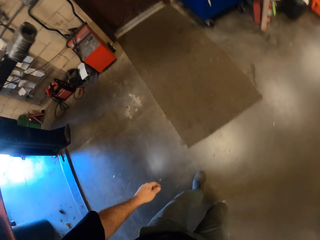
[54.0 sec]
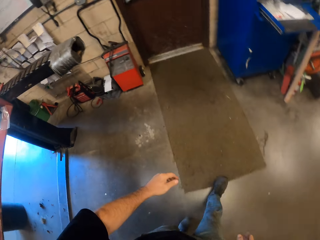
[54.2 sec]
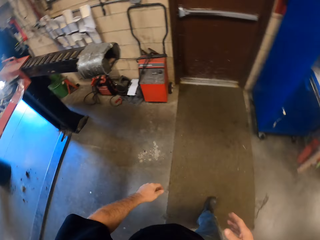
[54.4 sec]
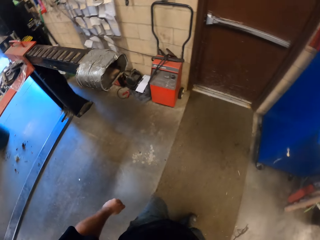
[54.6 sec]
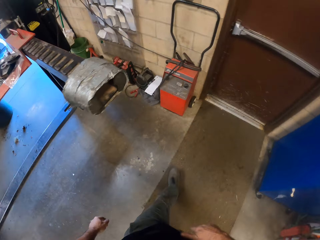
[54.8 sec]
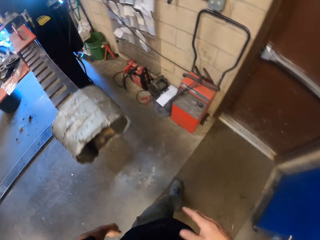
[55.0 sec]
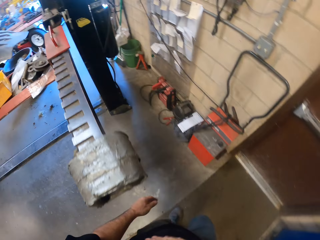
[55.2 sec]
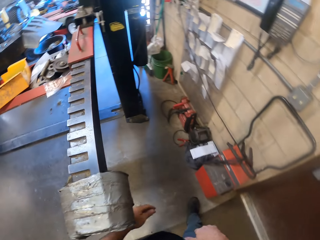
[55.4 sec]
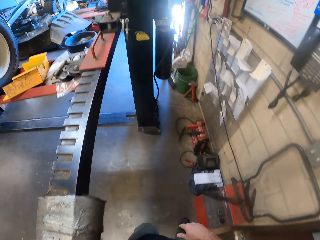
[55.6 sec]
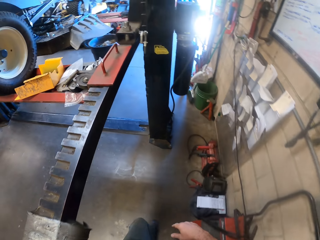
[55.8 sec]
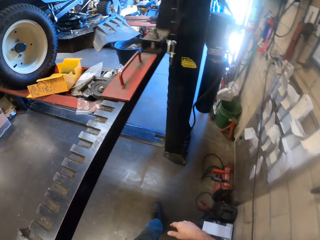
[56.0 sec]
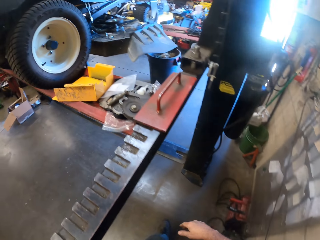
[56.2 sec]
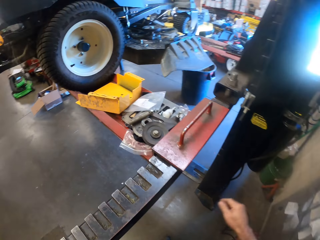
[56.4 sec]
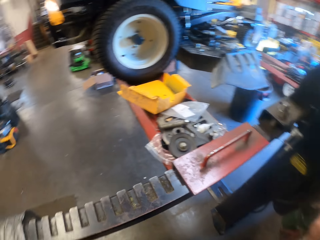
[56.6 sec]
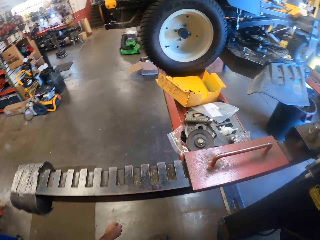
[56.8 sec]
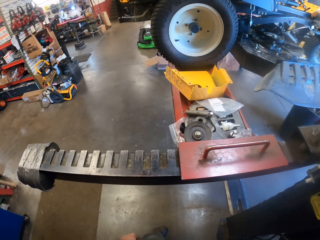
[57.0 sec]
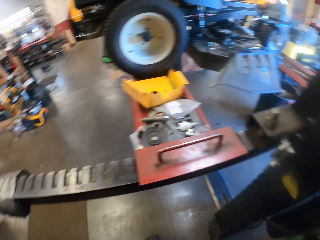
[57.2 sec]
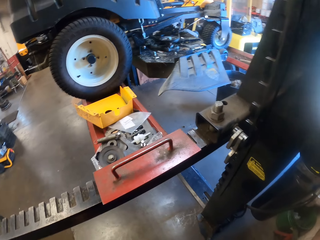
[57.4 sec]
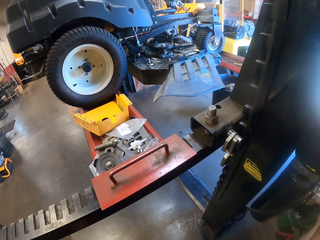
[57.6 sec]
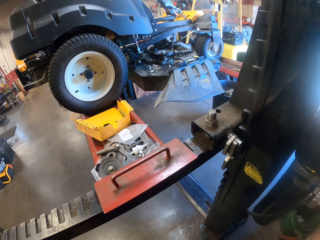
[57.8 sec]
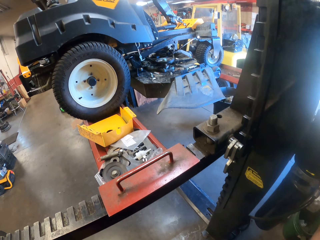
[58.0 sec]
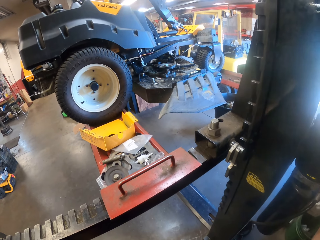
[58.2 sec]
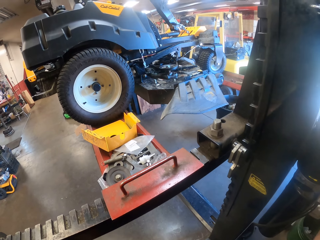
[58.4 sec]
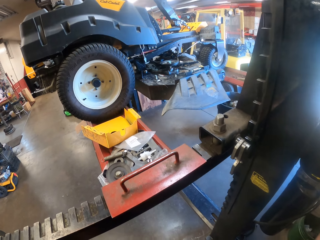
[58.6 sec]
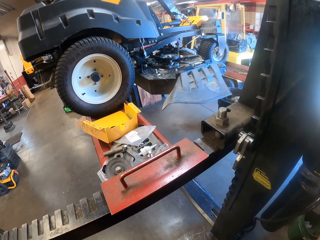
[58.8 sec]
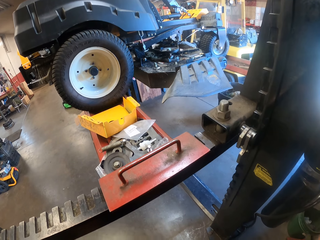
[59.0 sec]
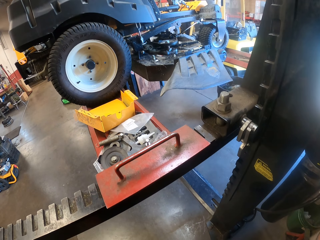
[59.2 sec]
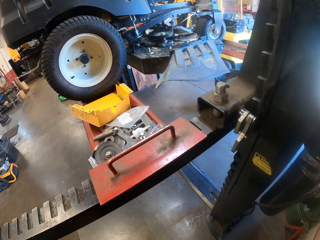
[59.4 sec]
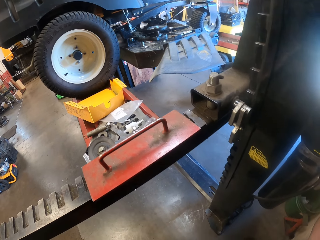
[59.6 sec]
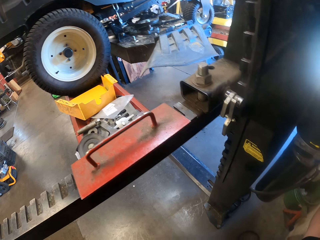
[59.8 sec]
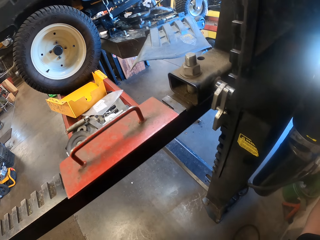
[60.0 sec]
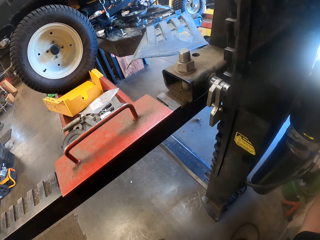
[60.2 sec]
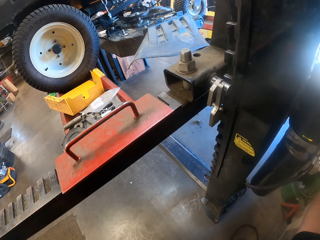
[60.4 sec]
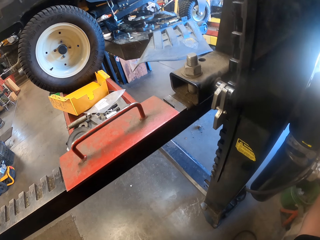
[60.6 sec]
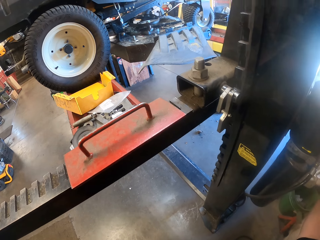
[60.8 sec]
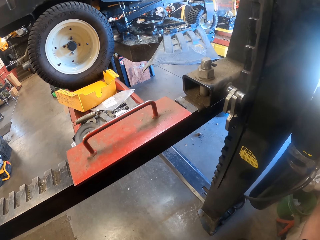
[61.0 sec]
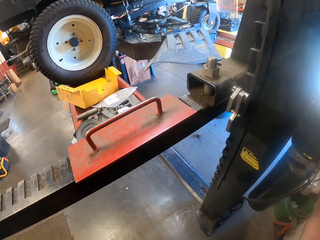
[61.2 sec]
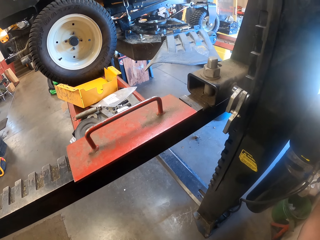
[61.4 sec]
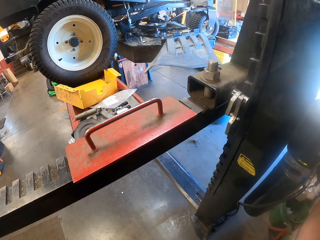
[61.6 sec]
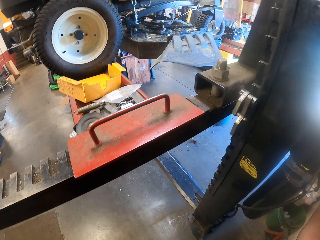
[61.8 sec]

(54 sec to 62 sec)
The camera wearer looks around. They adjust the car lifter.

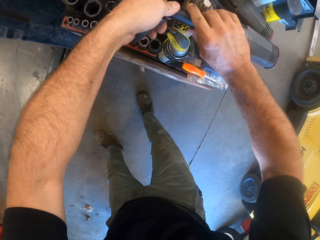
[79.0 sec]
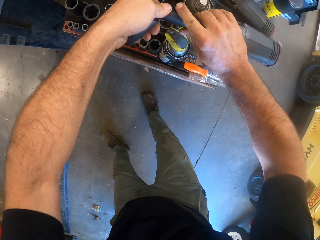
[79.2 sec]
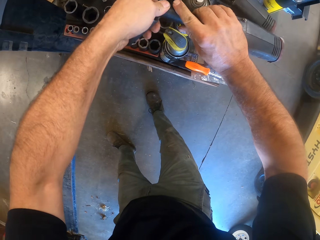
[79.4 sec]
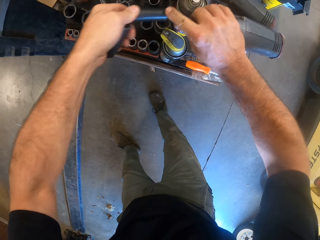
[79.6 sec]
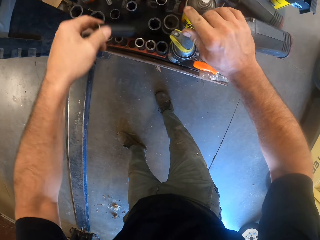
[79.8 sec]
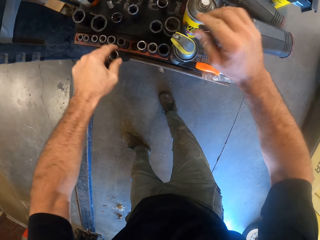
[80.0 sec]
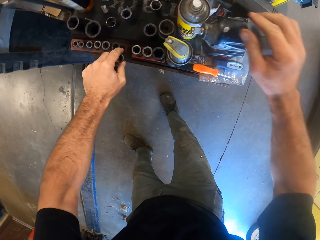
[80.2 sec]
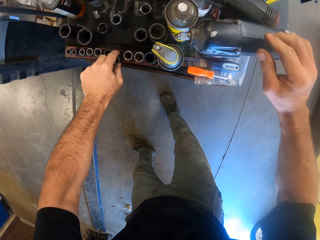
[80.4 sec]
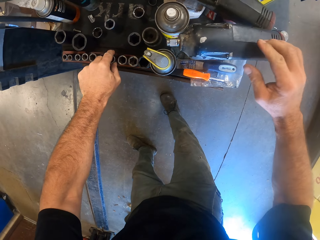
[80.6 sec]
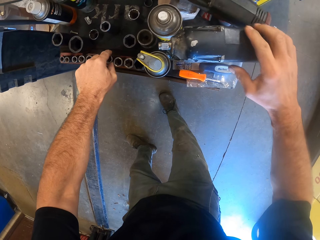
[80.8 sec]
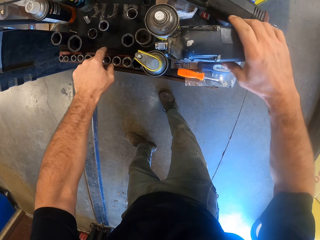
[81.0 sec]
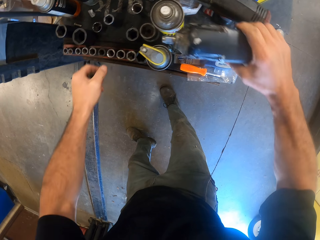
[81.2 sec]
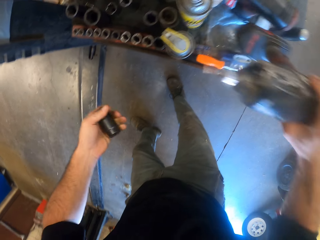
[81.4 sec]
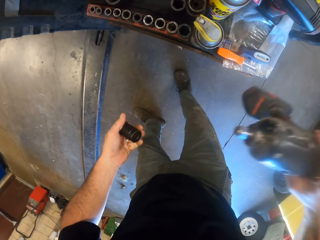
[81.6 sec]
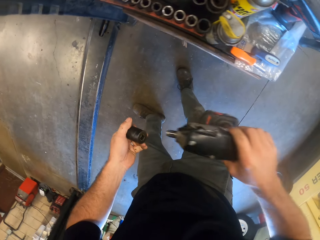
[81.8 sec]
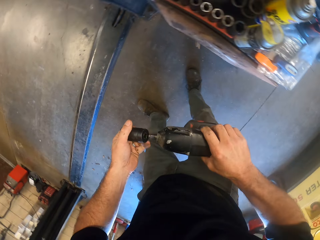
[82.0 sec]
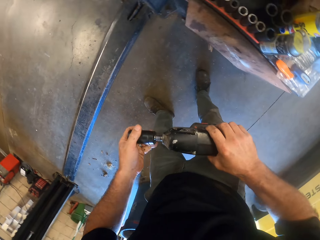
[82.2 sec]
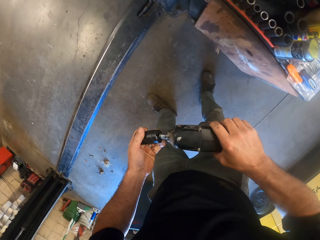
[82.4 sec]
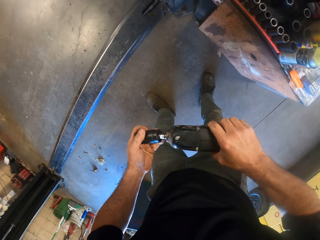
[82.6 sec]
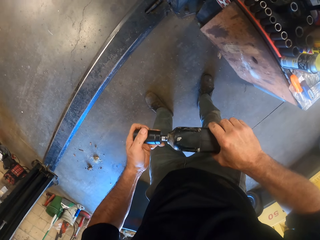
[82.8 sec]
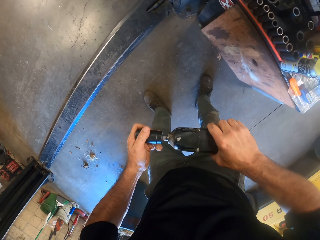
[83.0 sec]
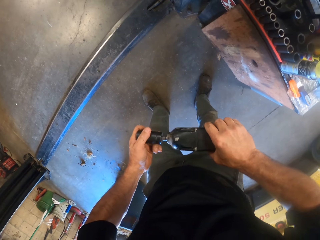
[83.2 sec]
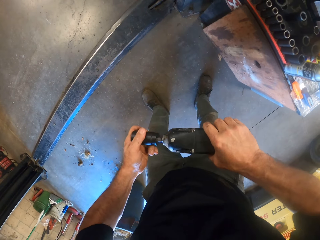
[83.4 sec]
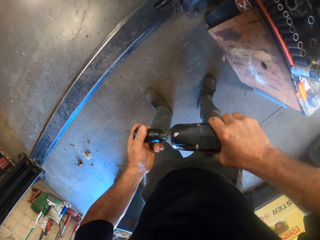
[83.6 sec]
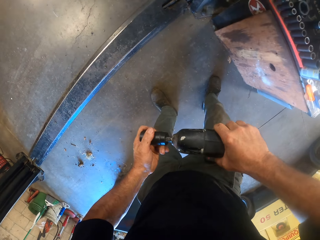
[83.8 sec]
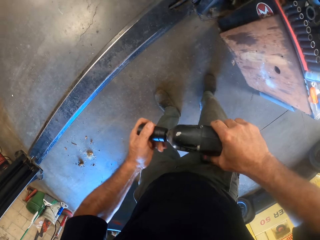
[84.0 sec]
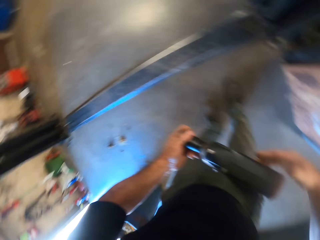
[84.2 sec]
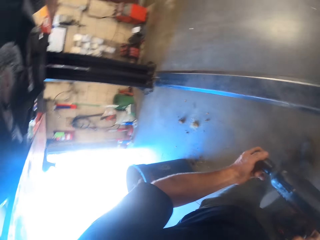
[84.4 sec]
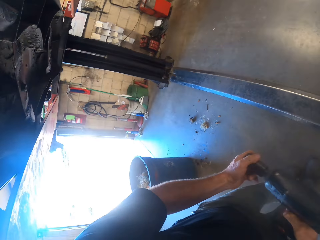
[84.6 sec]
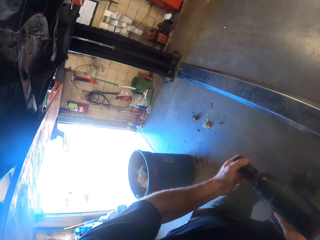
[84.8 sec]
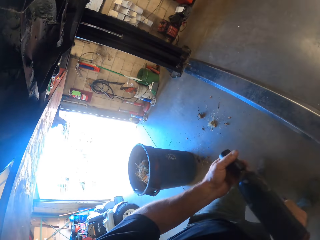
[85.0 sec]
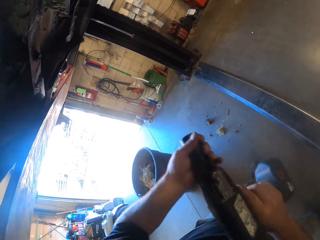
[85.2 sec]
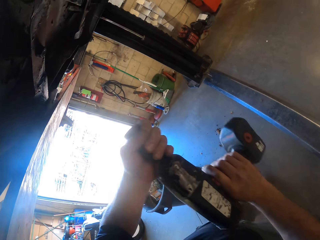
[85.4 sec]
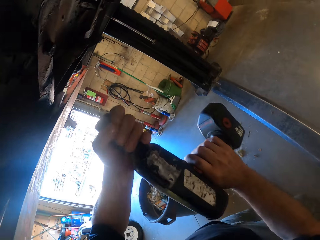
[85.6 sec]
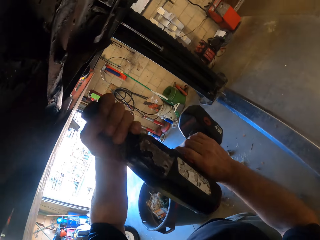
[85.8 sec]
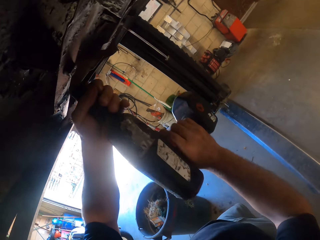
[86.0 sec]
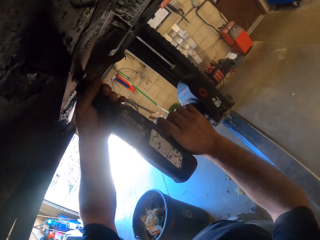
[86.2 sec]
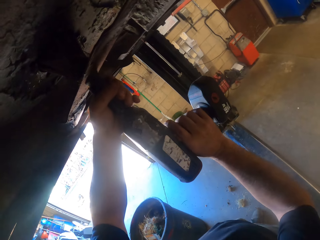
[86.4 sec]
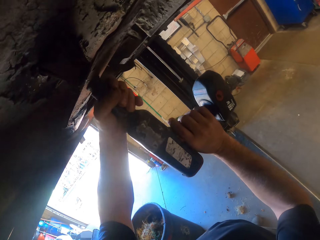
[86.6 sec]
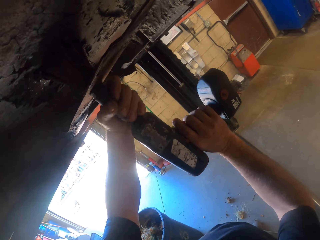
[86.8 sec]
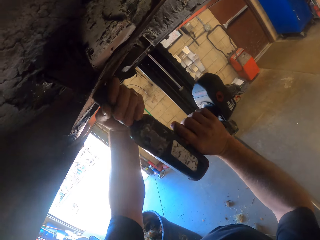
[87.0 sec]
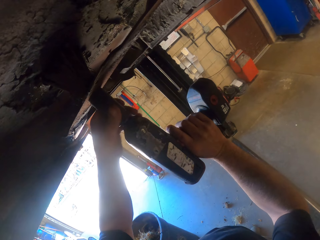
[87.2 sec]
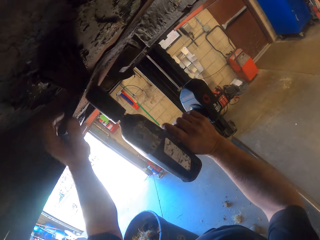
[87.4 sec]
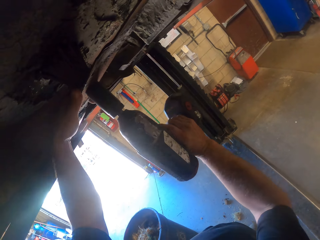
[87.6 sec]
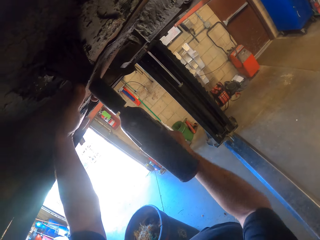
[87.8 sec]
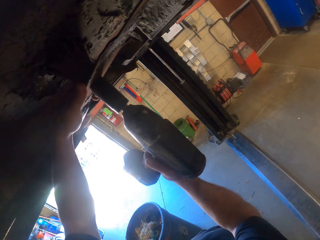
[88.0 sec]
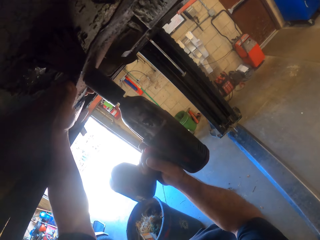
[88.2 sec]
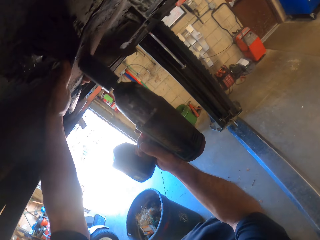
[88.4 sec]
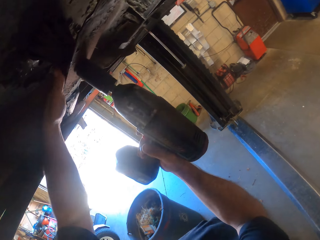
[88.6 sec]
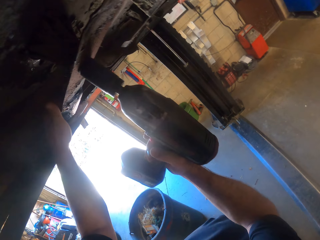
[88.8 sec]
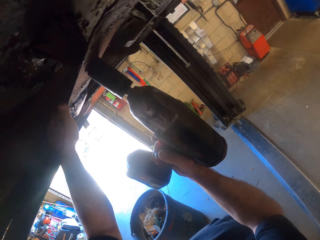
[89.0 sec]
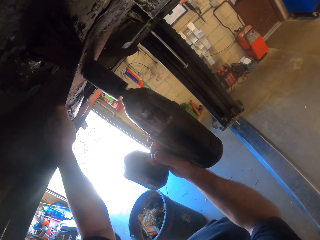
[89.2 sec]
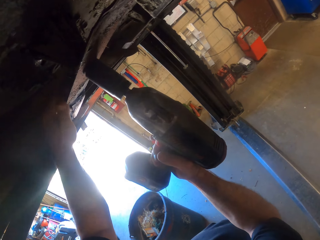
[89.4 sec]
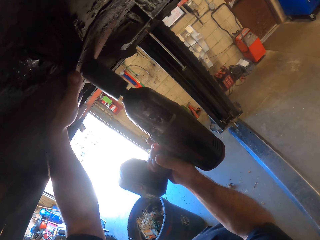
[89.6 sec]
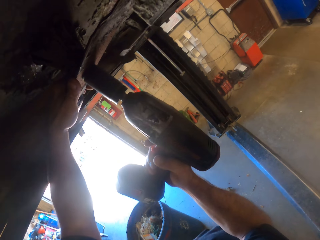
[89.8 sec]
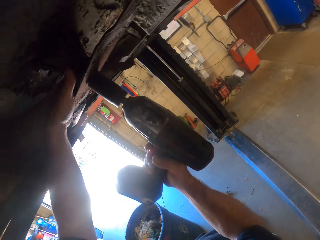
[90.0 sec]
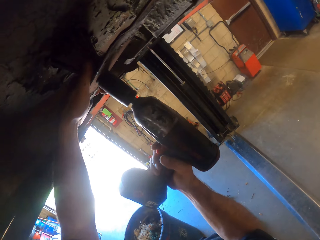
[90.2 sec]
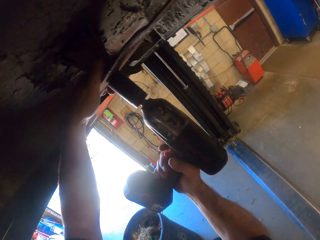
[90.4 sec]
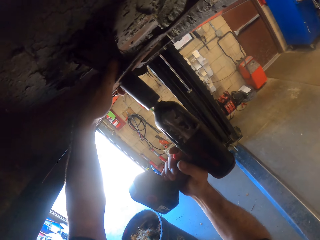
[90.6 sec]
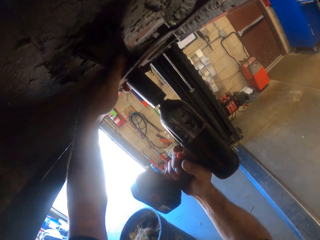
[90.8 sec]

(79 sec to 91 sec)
The camera wearer removes the bolt extractor from the tip of a combi drill or wrench gun with both hands on the table. He drops the bolt extractor on the table with his right hand. He picks up the combi drill from the table with his right hand. He inserts the bolt extractor on the tip of the combi drill with both hands. He steps forward. He fastens the engine parts with the wrench gun. He removes a bolt under the vehicle using the combi drill.

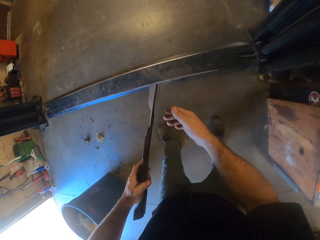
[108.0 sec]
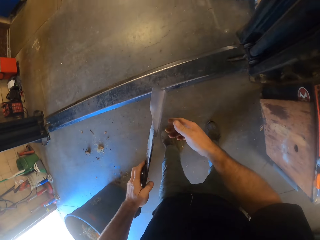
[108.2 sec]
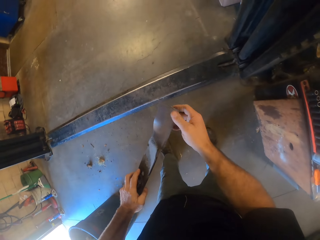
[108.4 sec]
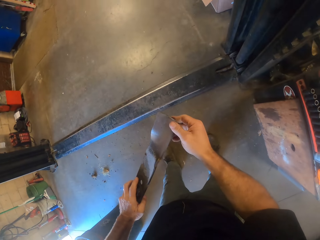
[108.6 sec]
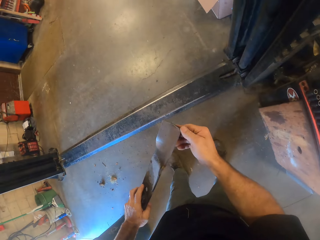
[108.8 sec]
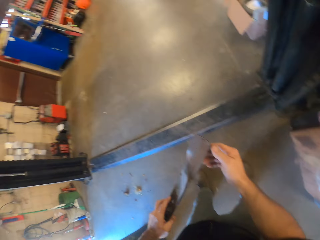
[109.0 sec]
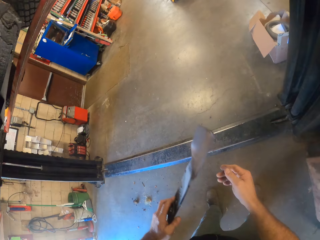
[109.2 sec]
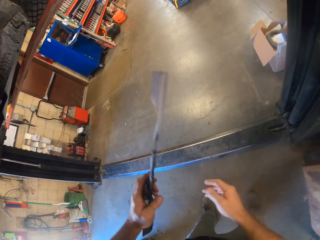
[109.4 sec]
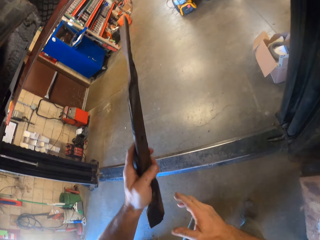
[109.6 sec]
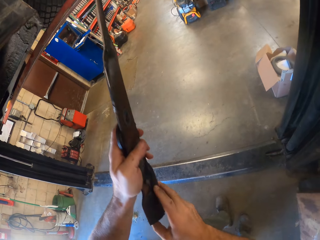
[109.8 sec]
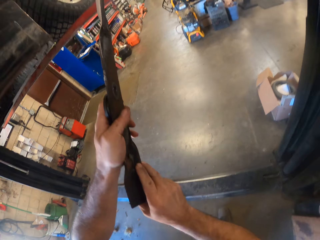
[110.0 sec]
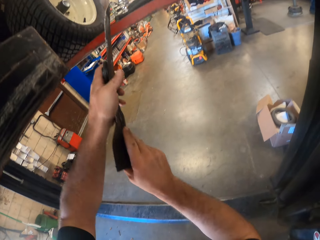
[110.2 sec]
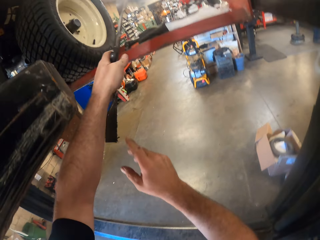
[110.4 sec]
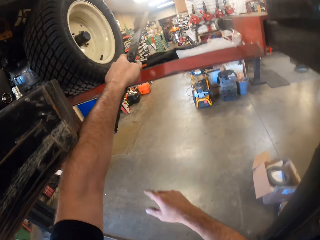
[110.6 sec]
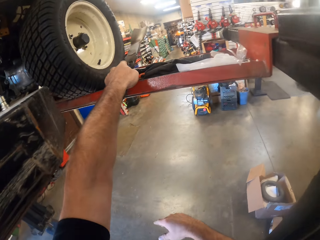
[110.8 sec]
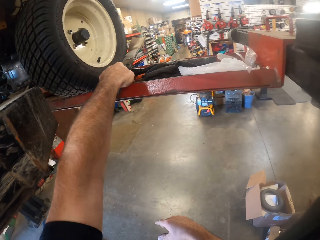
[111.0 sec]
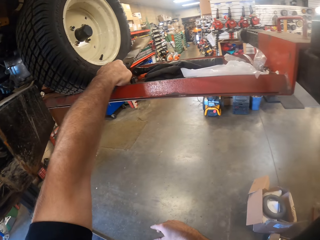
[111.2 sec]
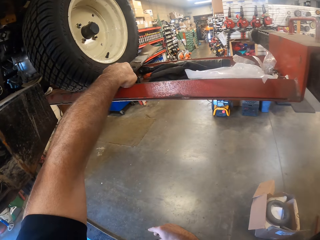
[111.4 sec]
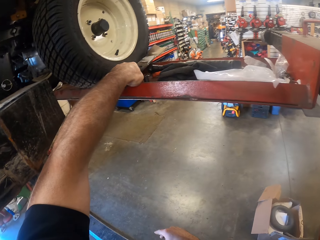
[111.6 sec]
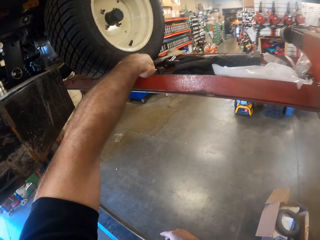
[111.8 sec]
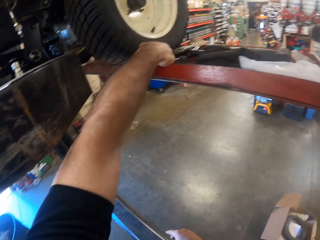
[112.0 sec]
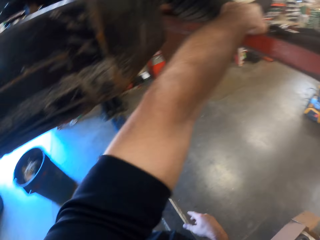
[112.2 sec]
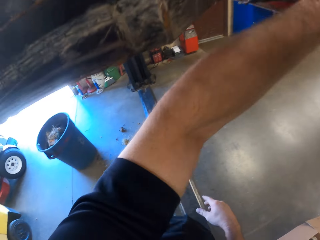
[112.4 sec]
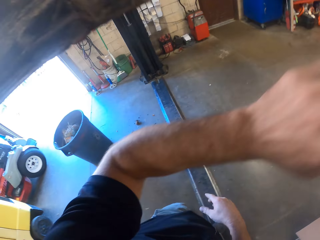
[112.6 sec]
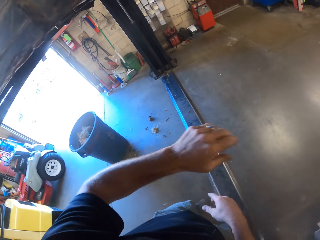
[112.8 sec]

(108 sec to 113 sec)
The camera wearer drops the vehicle part on the car lifter rail with the left hand.
